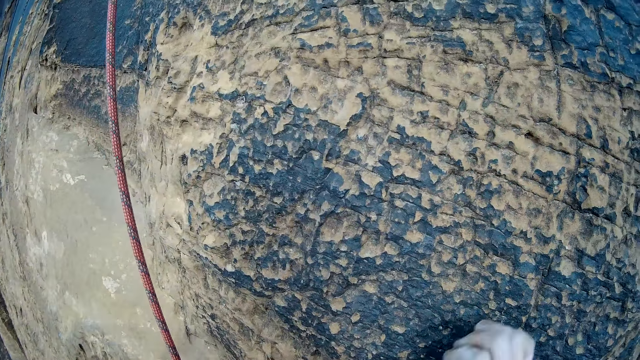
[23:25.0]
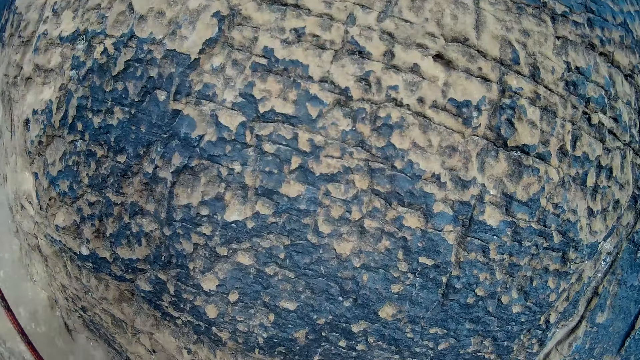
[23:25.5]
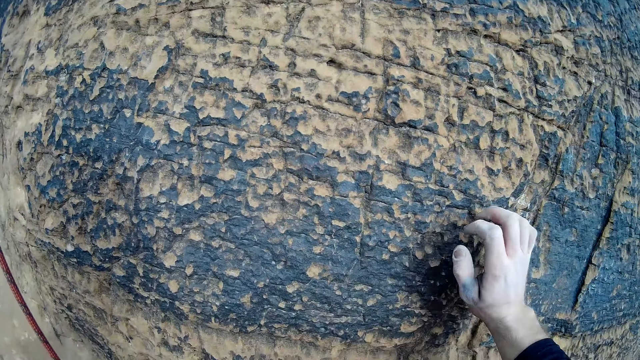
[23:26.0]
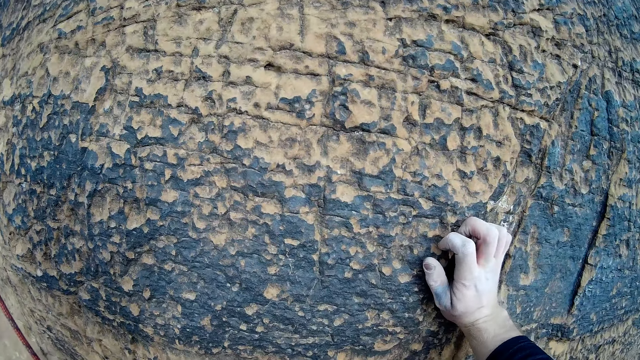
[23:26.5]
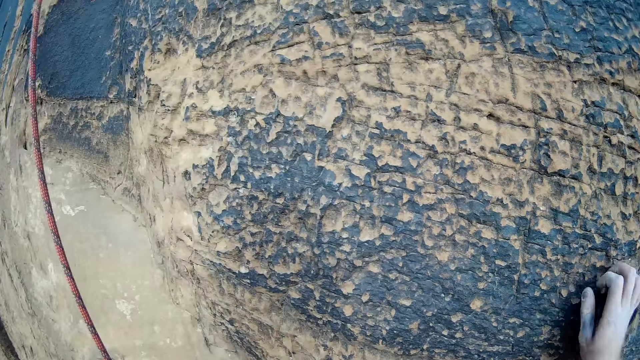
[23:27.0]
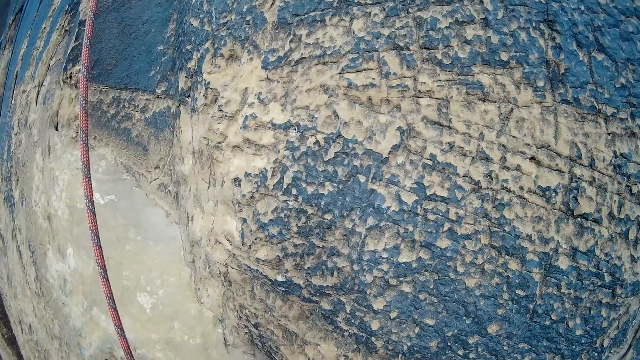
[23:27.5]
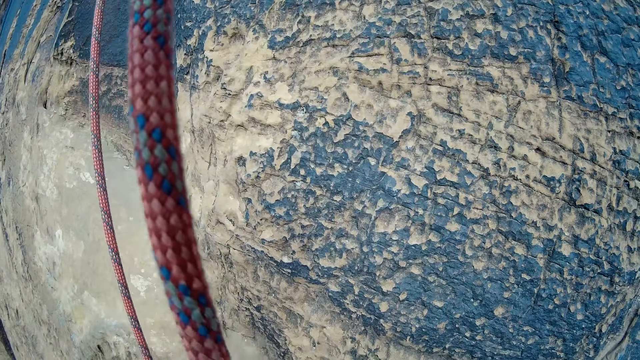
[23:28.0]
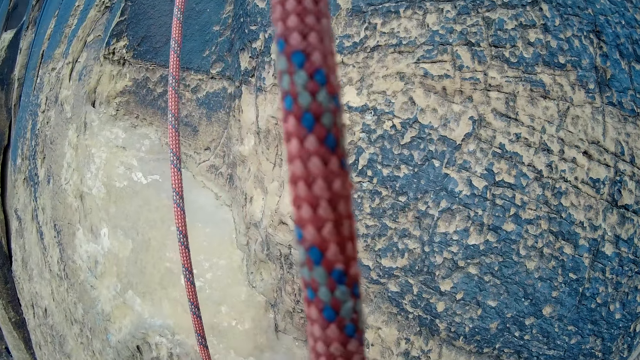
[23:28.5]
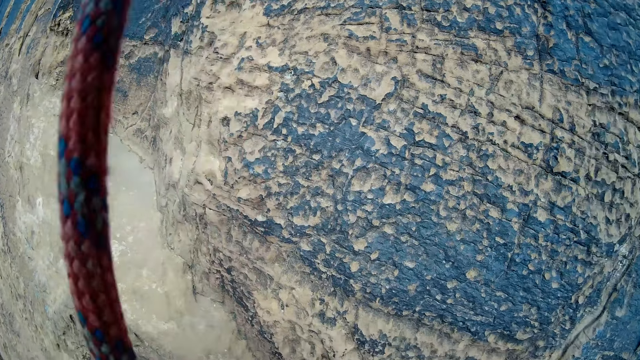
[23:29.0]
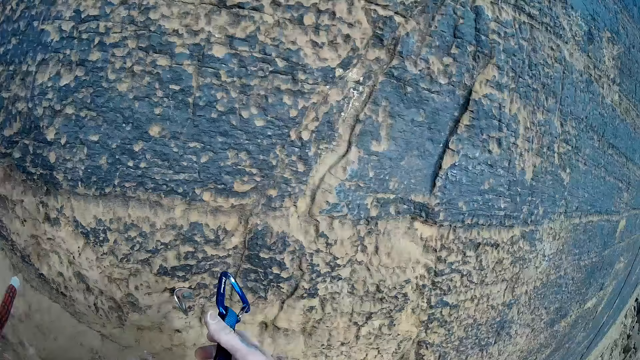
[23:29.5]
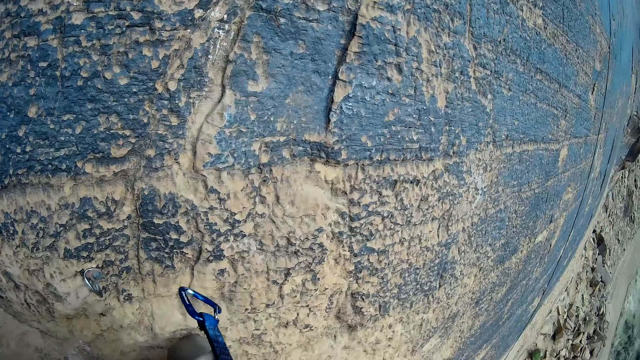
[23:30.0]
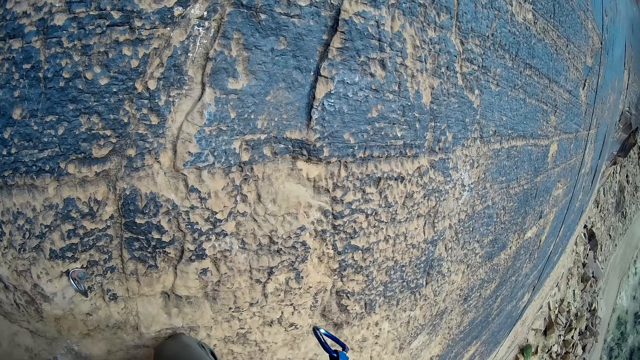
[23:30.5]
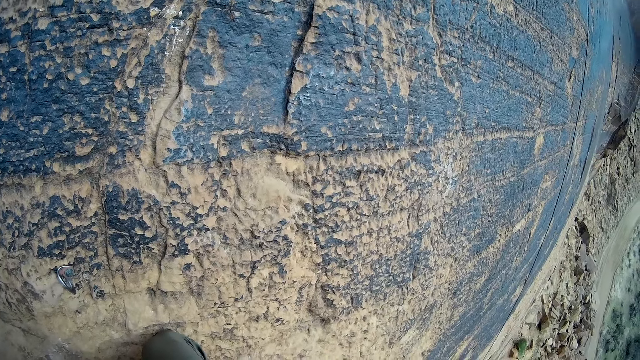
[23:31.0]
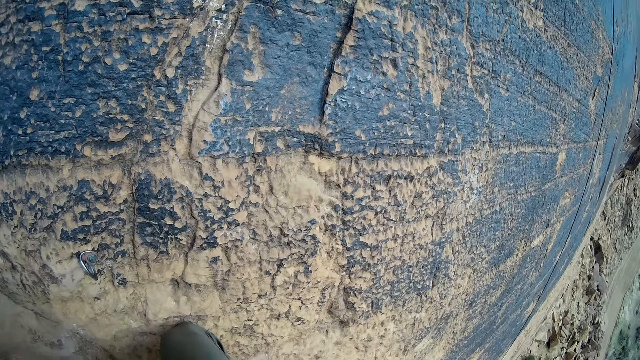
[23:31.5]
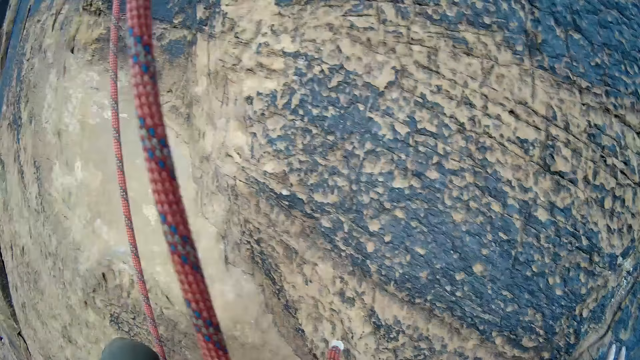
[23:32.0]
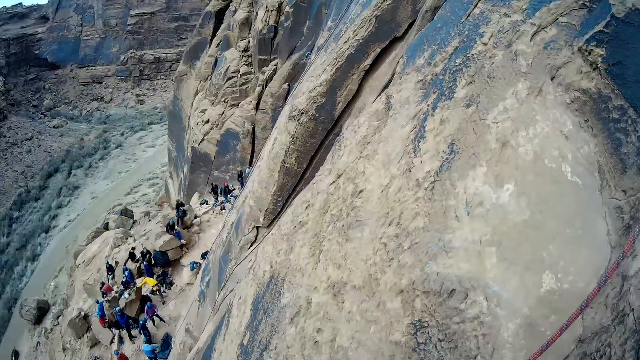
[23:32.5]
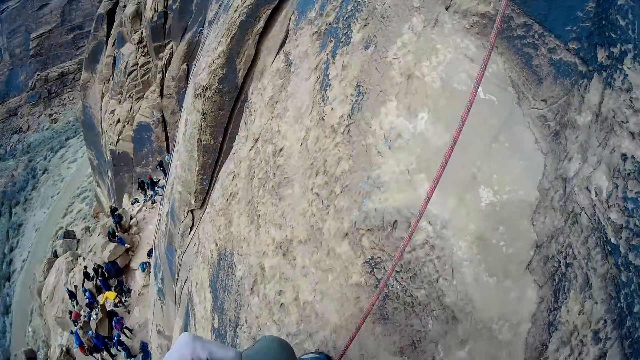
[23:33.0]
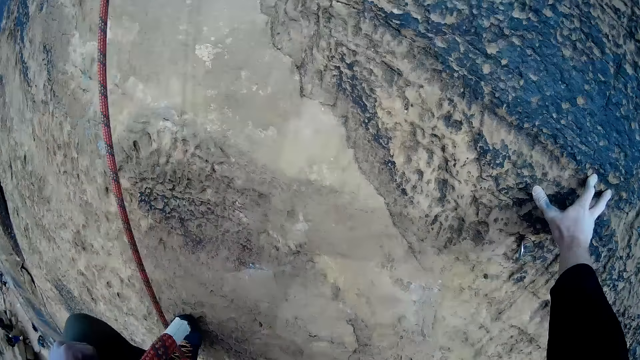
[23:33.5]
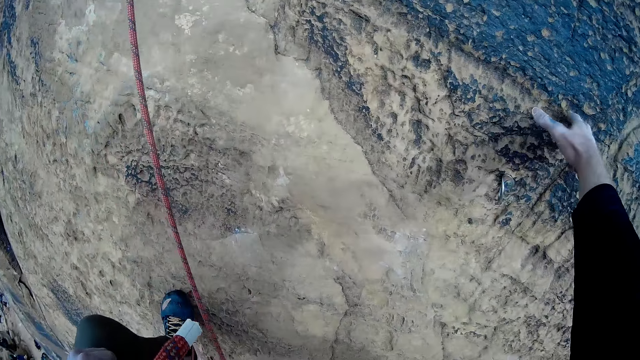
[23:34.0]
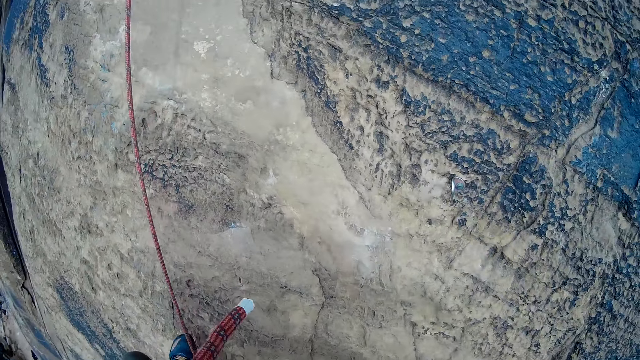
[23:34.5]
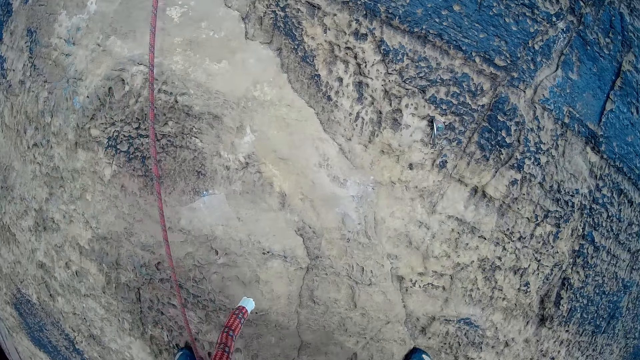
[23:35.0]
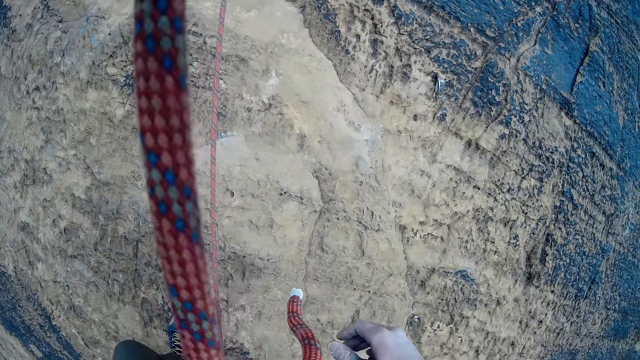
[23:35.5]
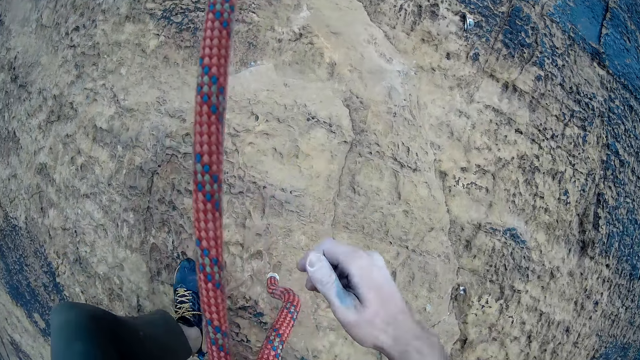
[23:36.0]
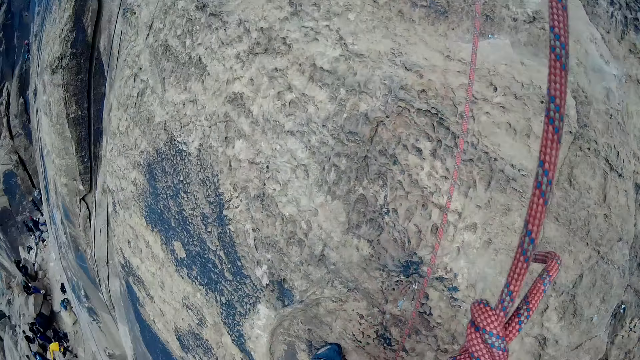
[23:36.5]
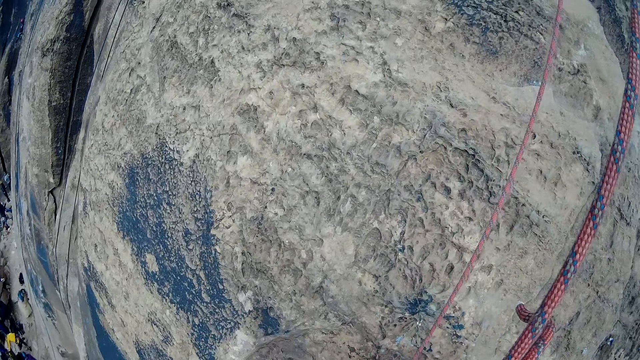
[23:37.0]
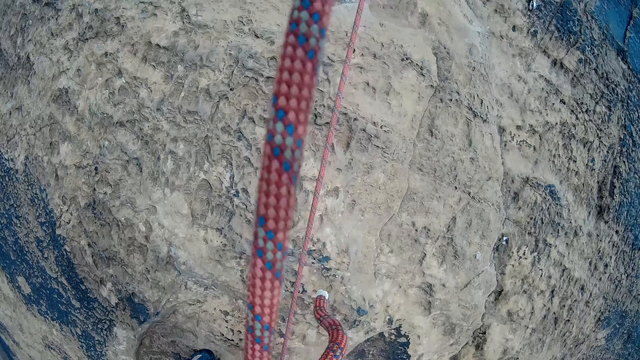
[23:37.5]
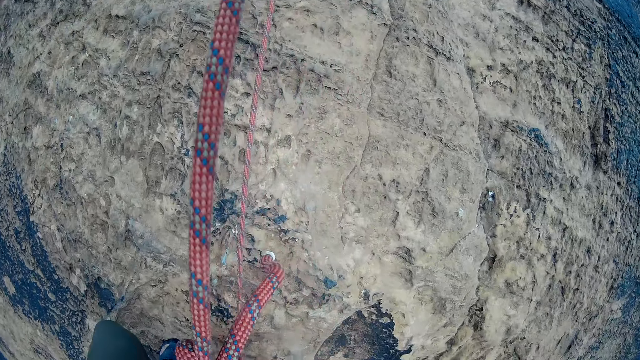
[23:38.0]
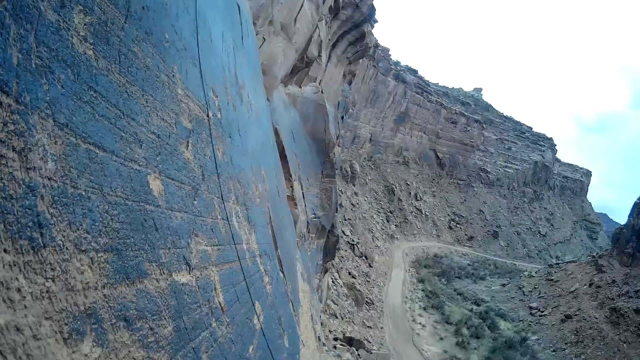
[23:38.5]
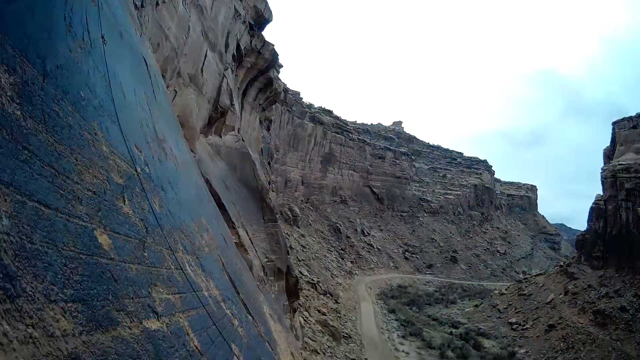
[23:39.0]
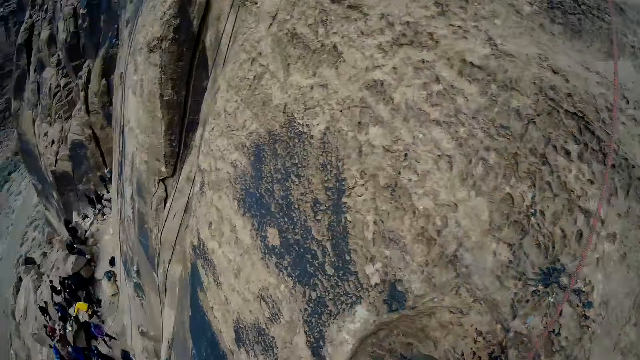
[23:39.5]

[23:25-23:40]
The camera wearer removes the climbing rope from the rock. They touch the rock and climb the mountain. They stop touching the rock. They try to cling on the climbing rope.

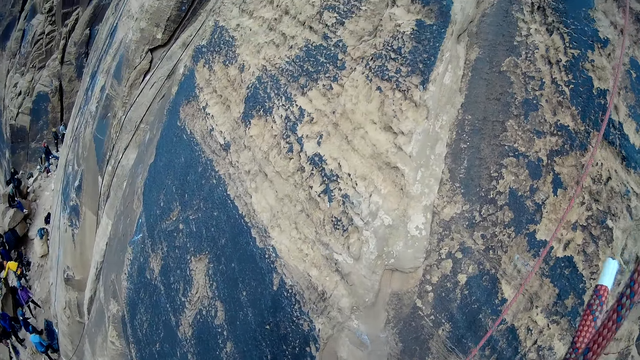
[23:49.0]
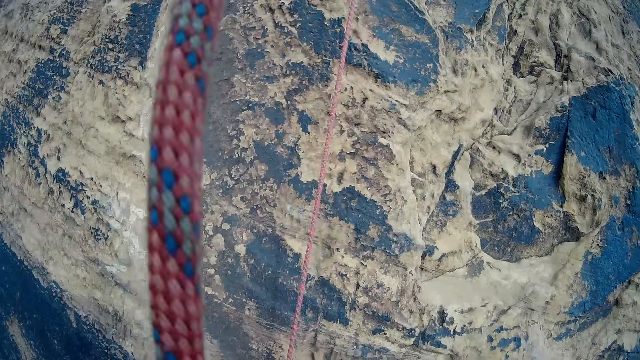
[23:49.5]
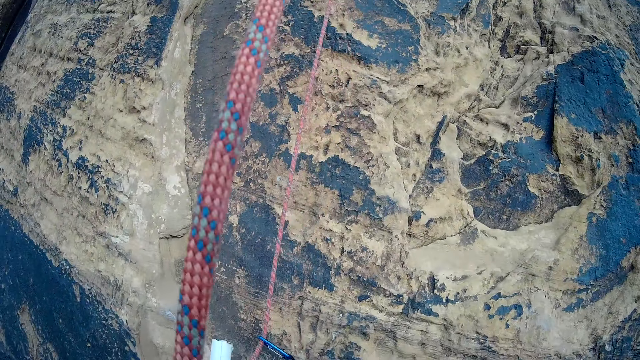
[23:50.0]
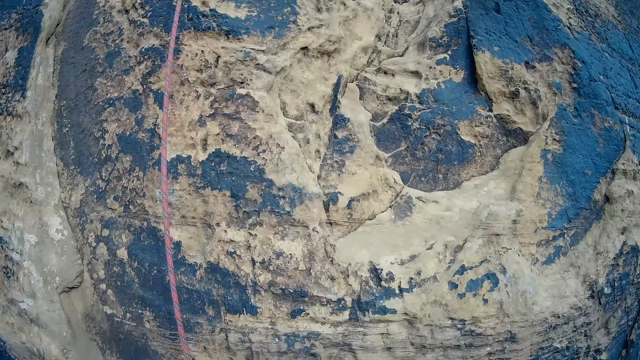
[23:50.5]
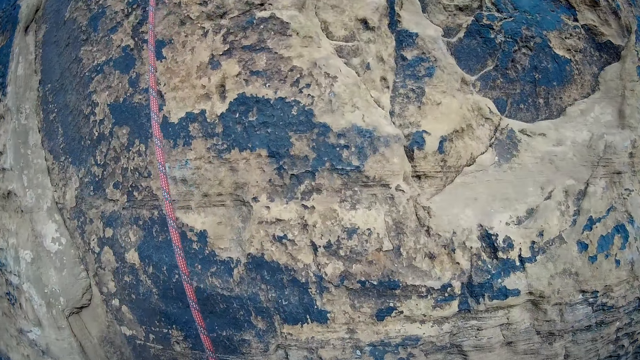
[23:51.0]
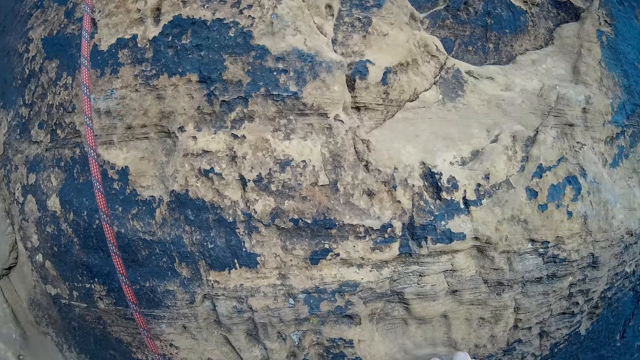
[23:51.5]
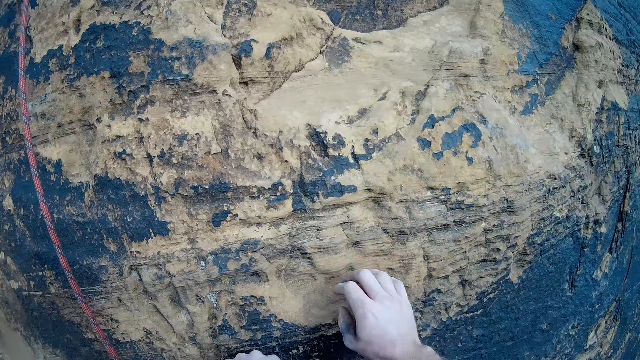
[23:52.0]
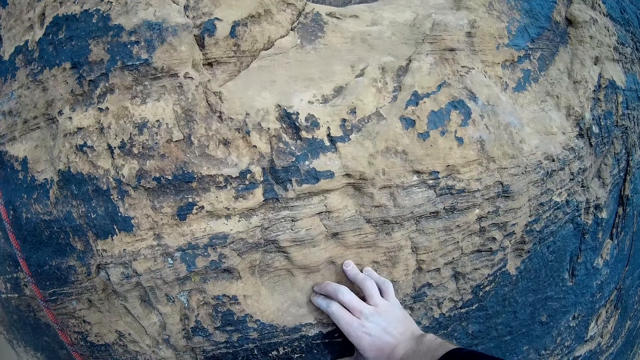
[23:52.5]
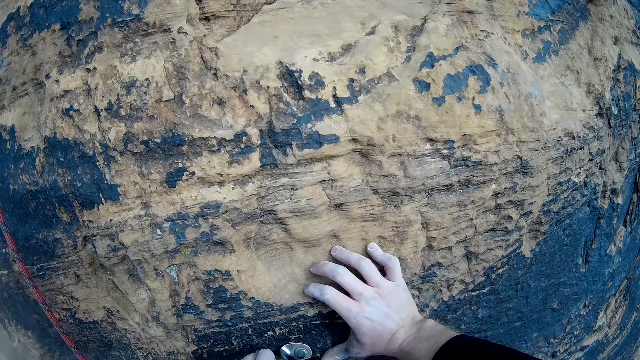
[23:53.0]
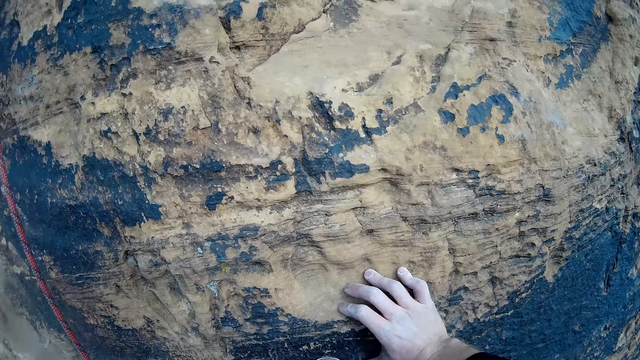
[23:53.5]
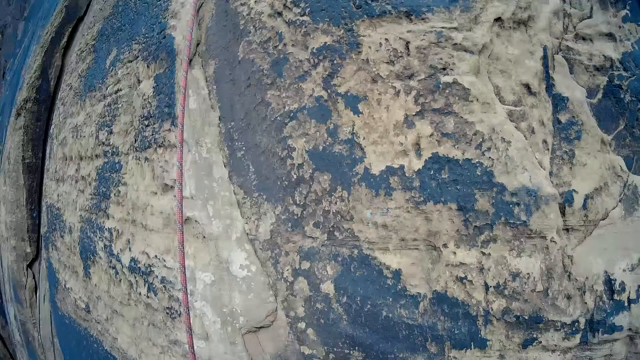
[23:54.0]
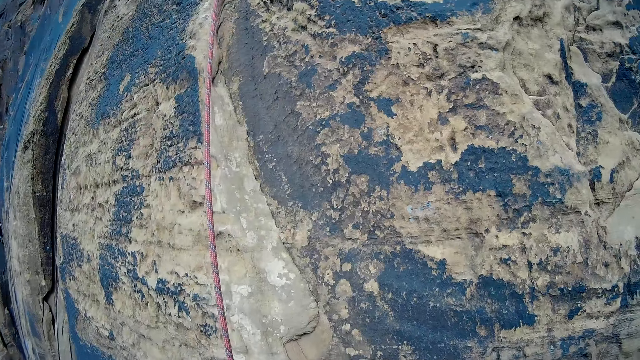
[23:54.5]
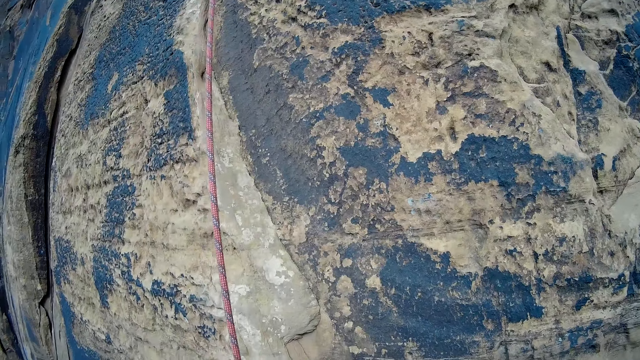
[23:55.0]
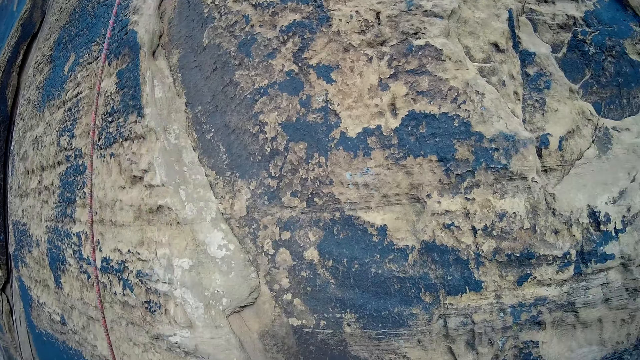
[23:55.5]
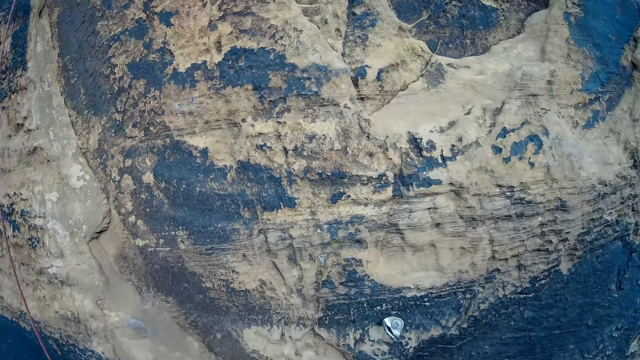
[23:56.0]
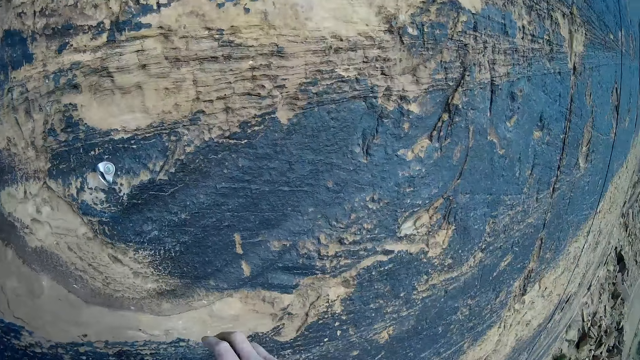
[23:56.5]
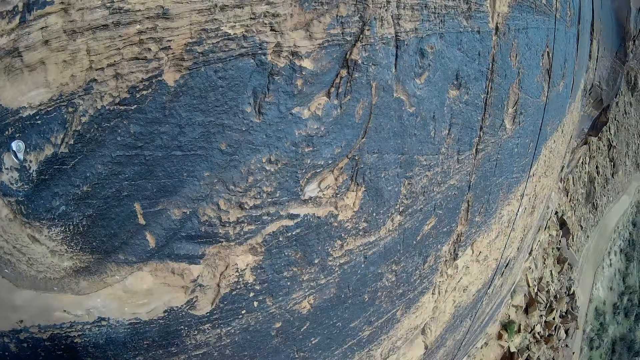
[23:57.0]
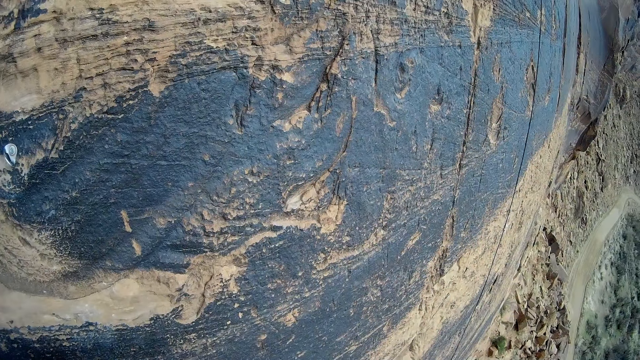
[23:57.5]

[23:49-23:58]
The camera wearer touches the rock.
